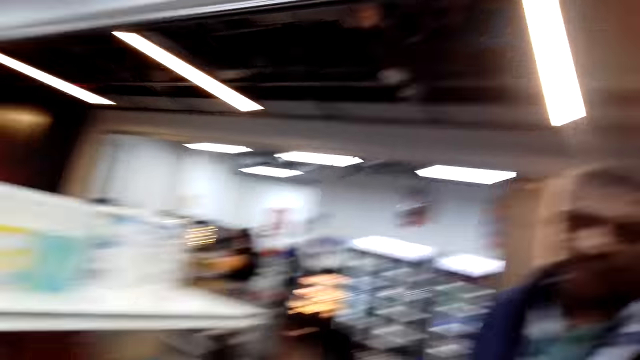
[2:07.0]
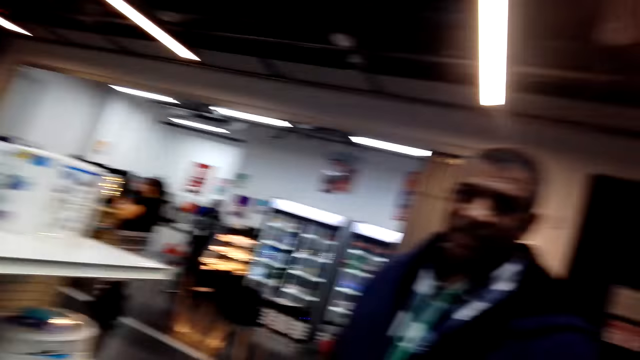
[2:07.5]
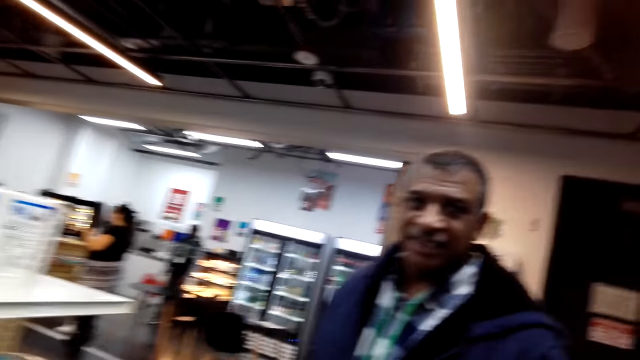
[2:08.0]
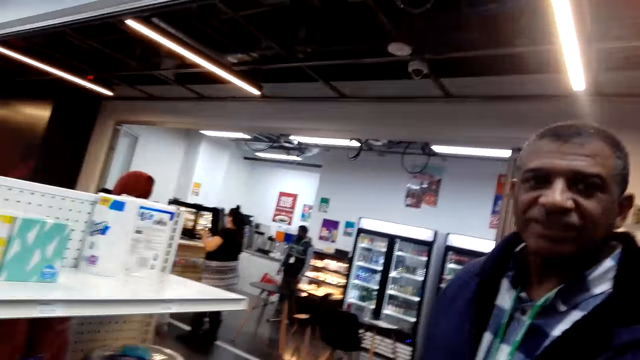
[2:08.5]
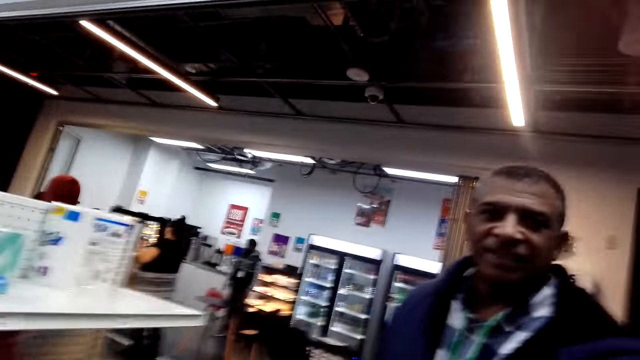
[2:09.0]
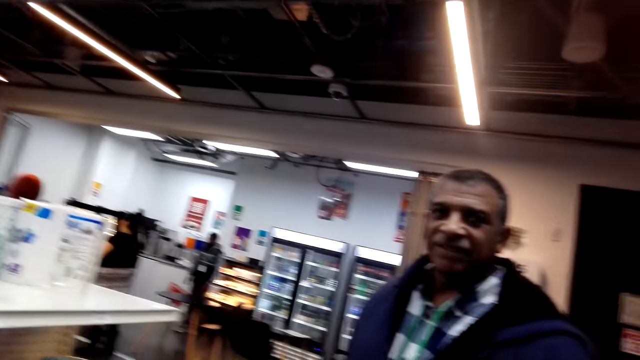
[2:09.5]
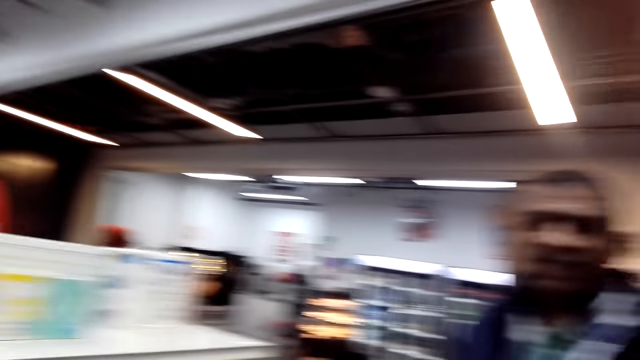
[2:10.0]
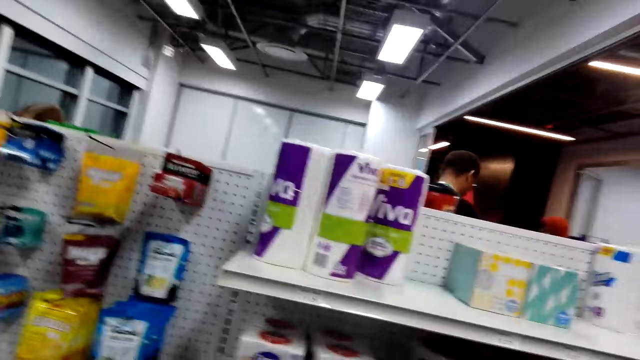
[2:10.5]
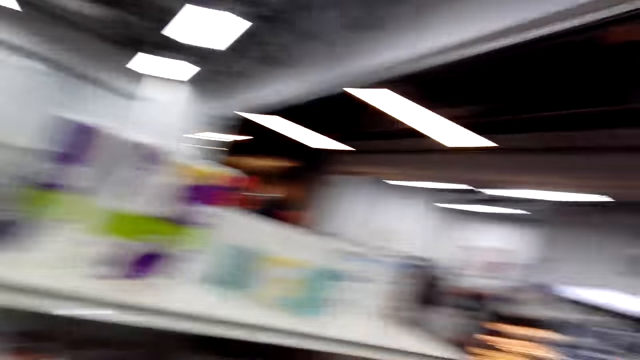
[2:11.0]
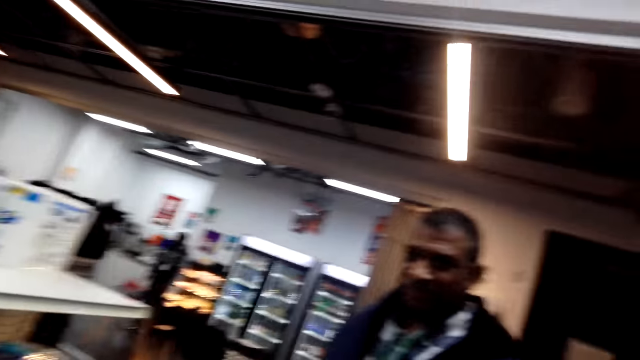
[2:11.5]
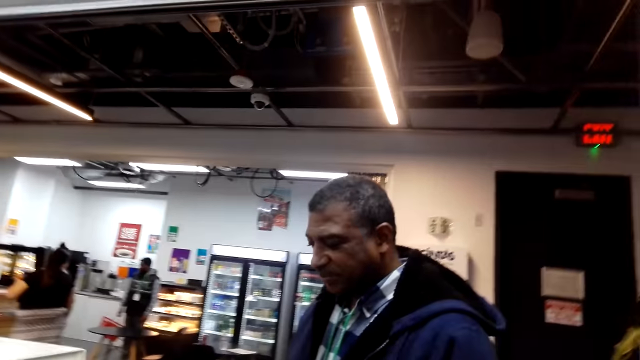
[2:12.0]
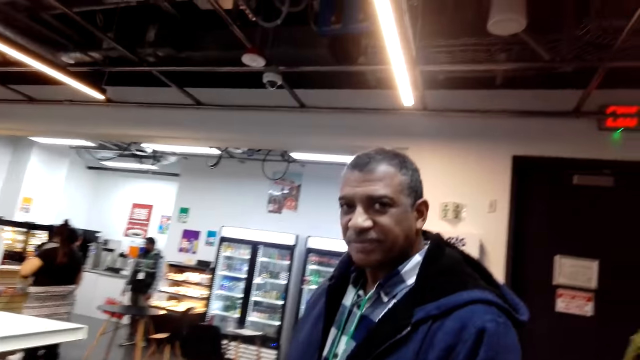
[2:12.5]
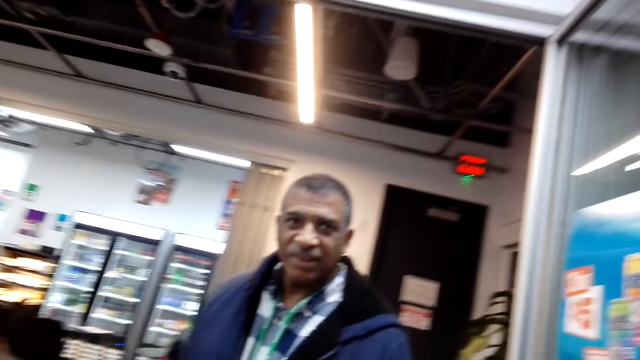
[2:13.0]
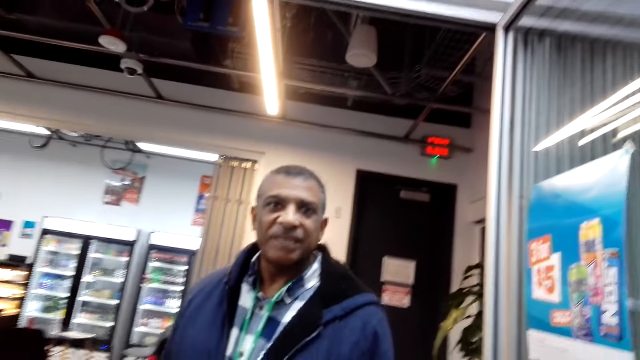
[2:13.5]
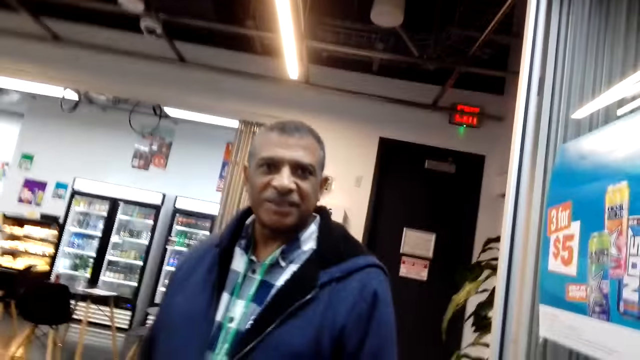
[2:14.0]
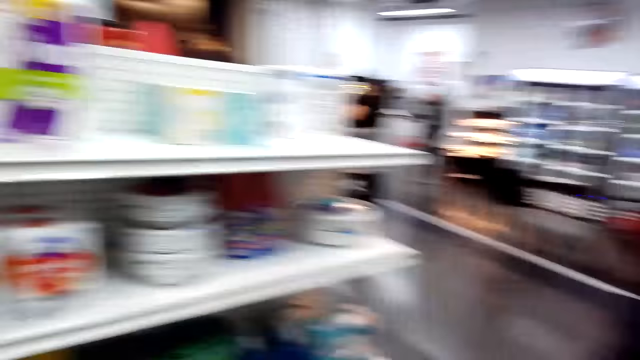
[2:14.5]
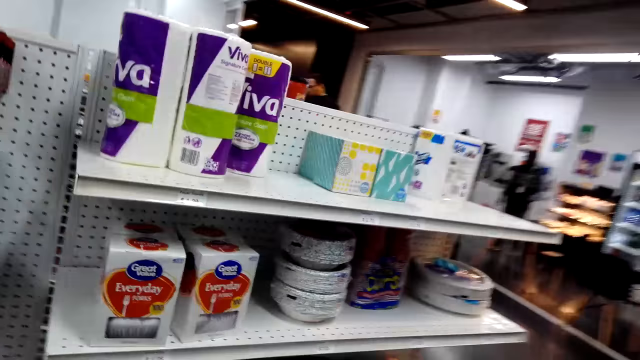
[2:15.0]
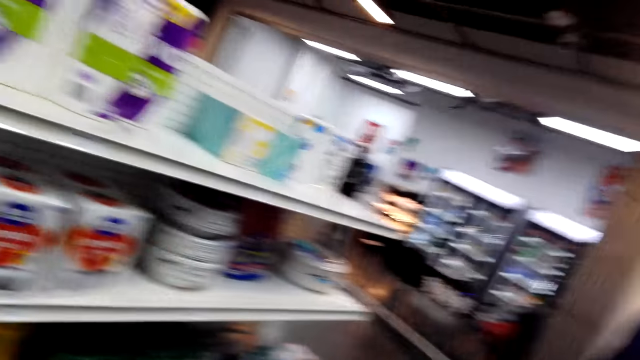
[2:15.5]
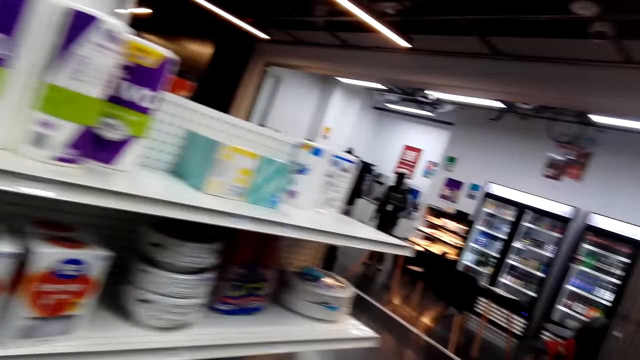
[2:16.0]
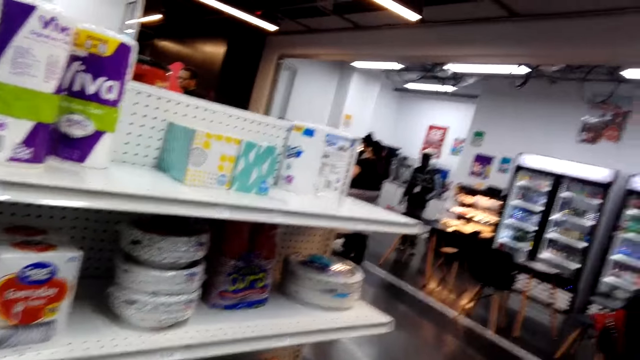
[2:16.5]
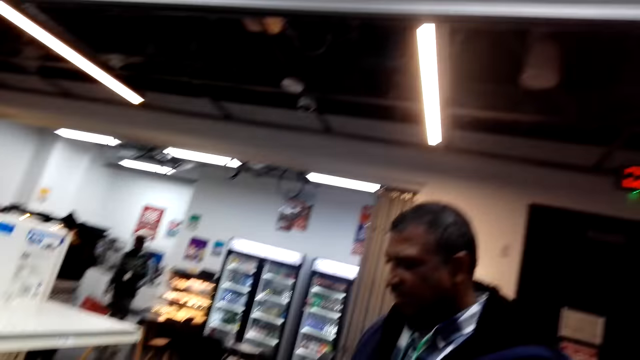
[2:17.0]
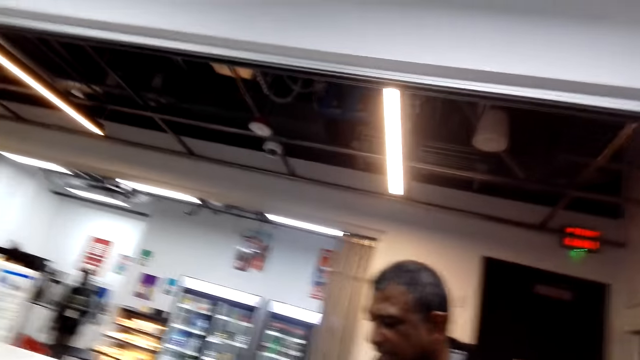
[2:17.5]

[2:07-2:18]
The camera wearer looks around. A man looks at the camera wearer. The camera wearer talks with others. They look at the shelf. They look around.

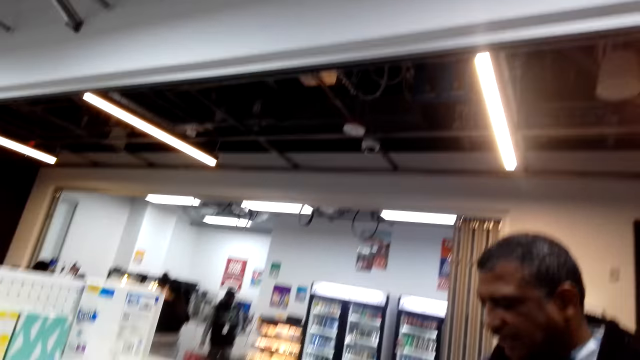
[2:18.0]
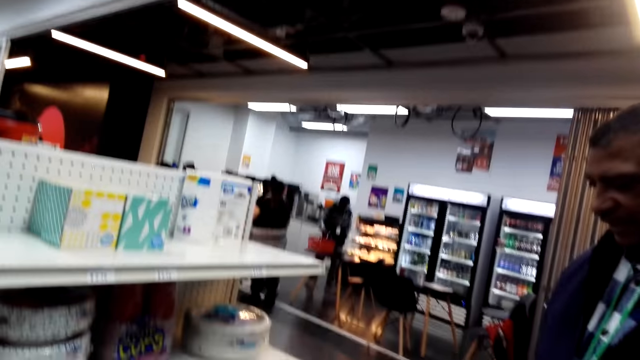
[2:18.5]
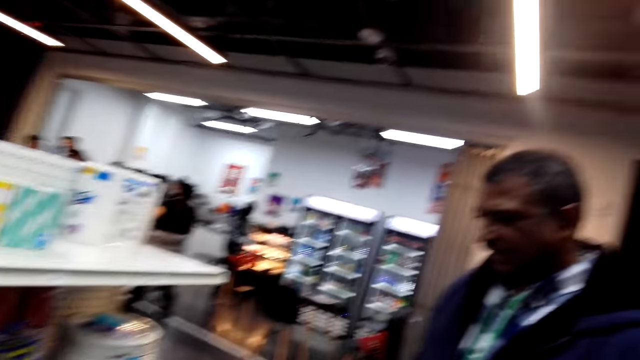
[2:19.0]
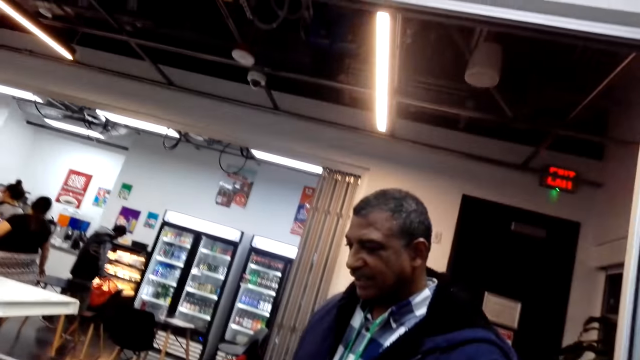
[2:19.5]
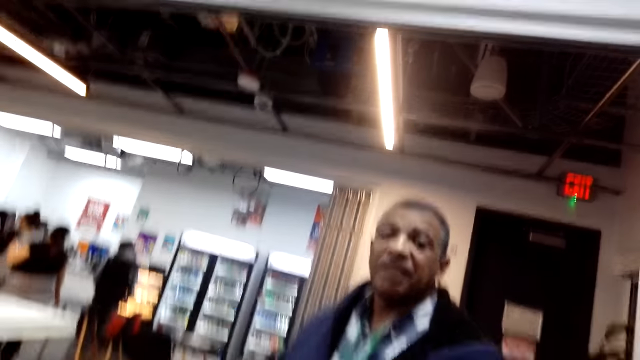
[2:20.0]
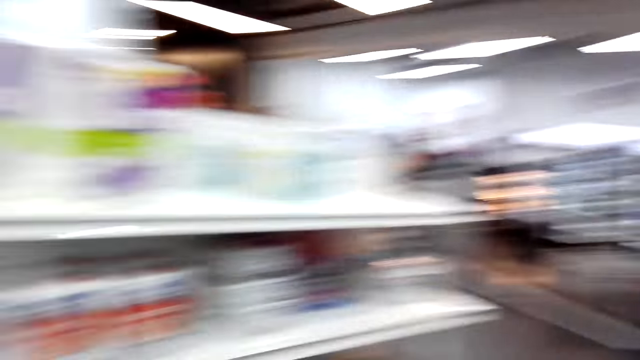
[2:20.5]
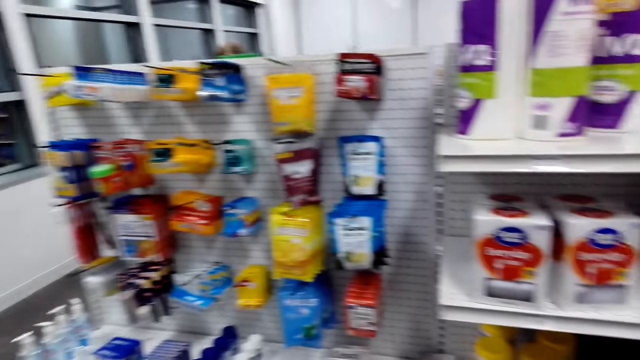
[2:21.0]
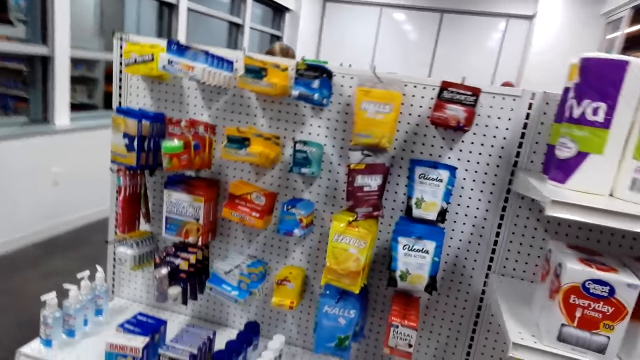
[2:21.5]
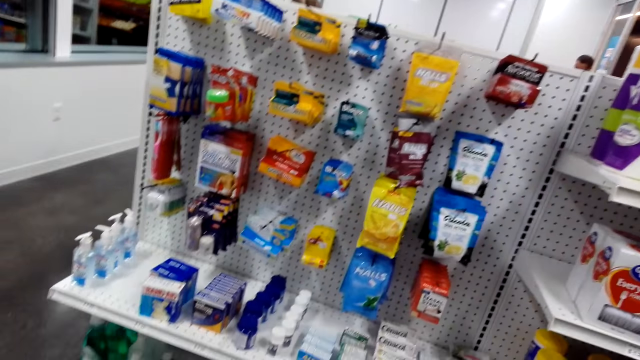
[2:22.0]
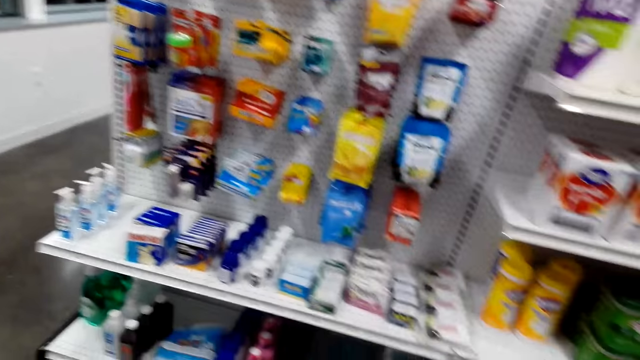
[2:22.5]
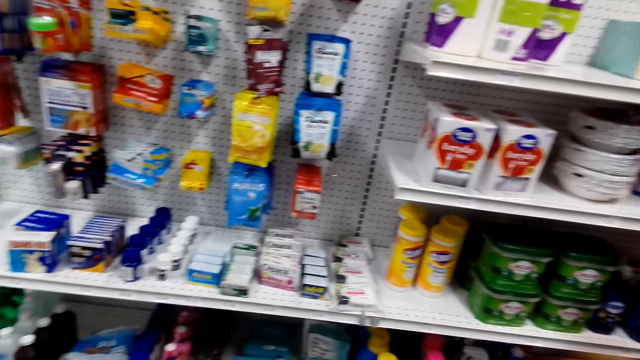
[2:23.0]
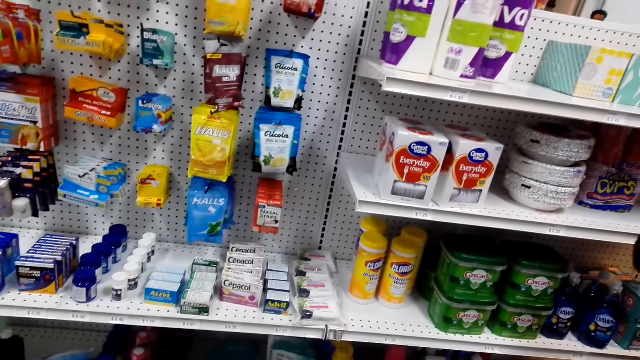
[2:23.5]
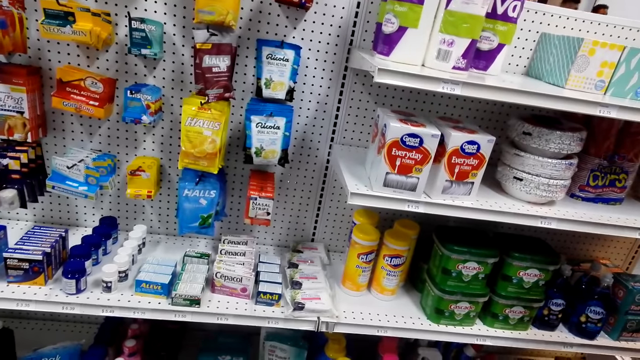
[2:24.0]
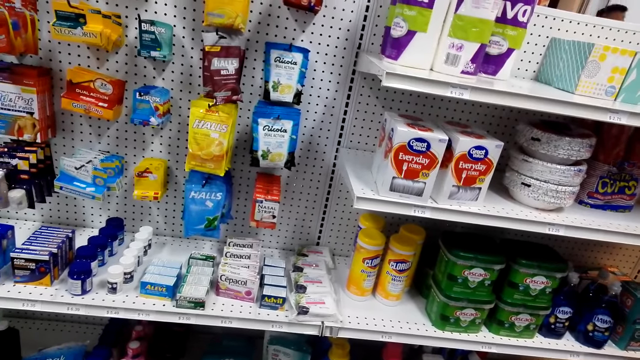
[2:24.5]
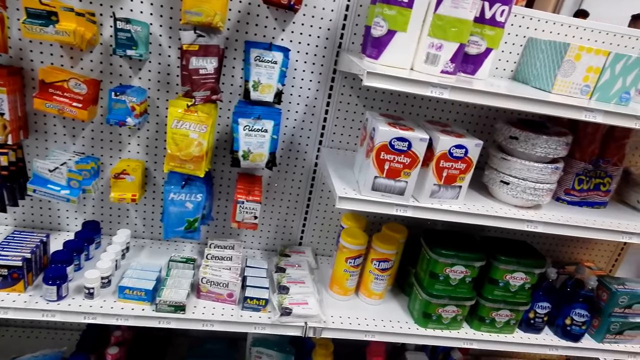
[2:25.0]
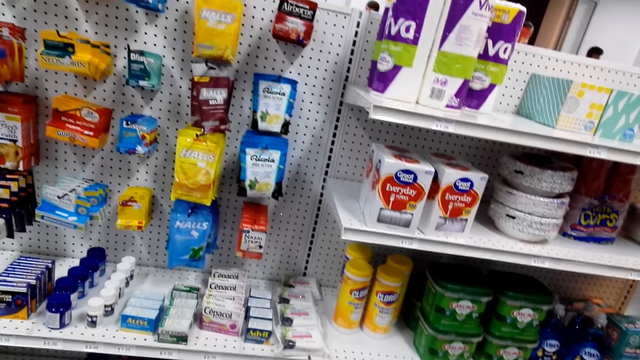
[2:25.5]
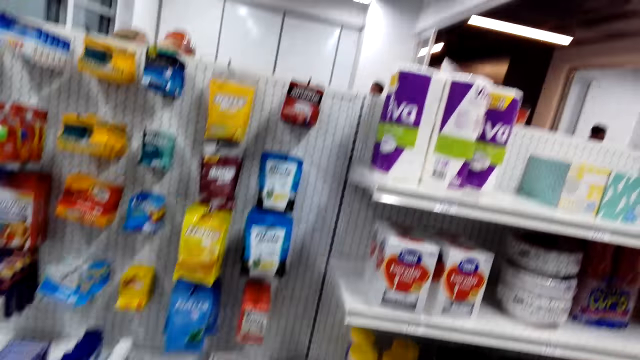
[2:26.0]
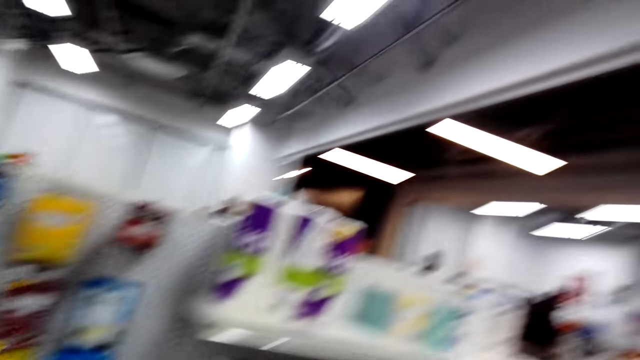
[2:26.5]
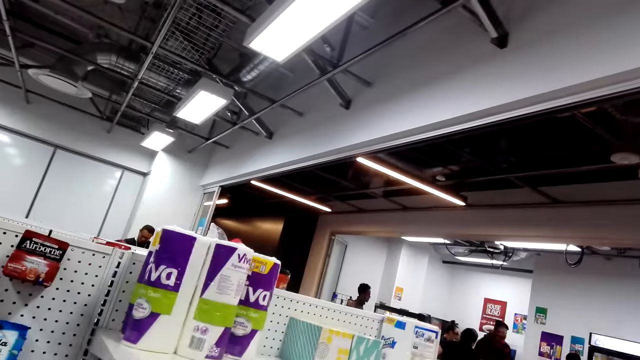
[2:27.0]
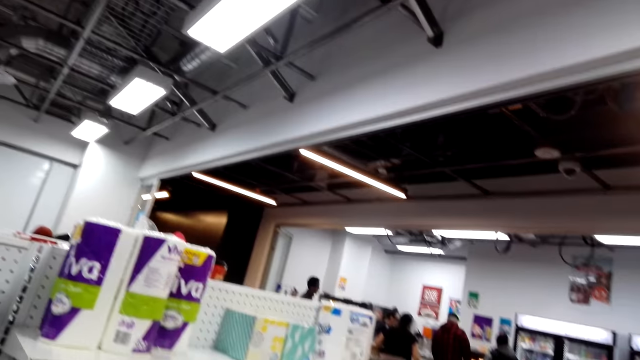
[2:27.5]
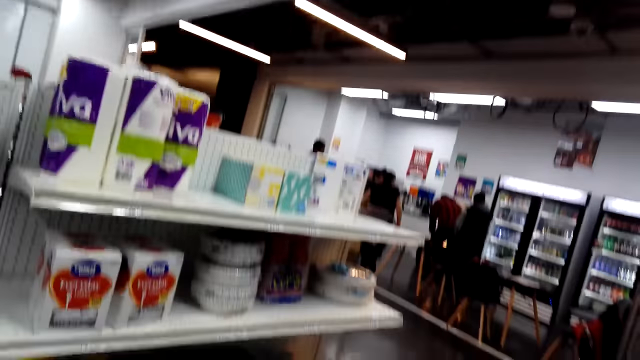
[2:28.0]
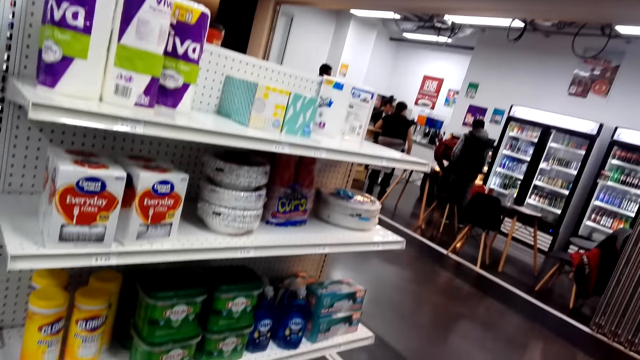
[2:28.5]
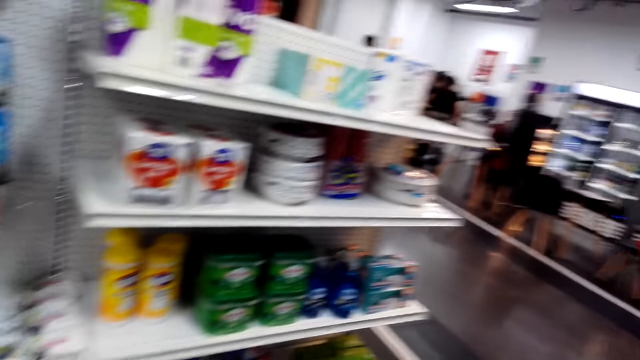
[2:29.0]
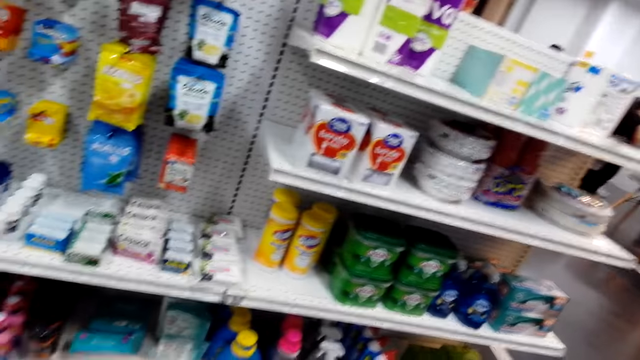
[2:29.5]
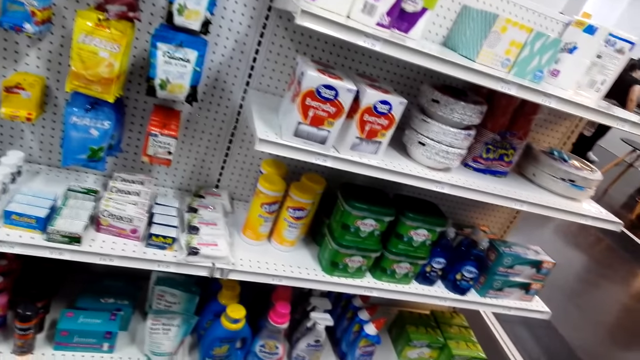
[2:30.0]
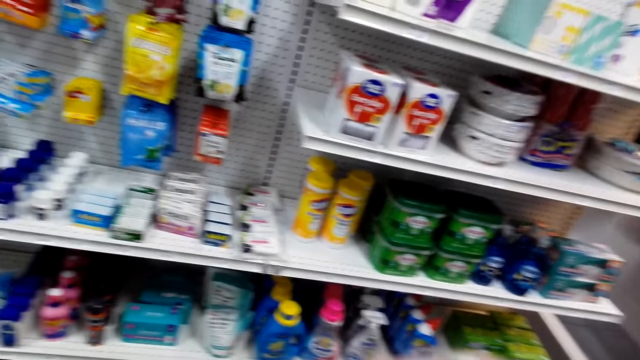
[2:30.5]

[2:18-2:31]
A man steps forward. The camera wearer looks around. They look at the shelf. They look around. They look at the shelf.
